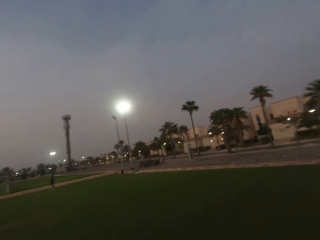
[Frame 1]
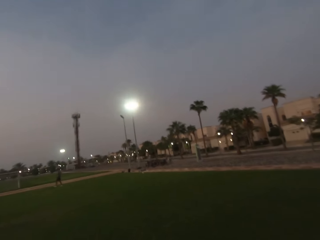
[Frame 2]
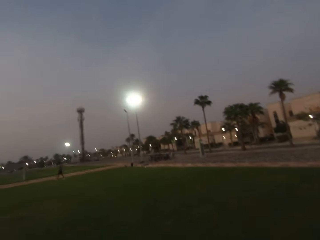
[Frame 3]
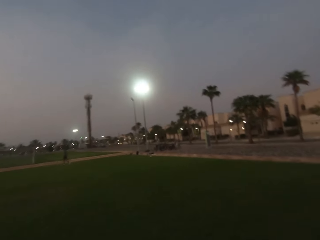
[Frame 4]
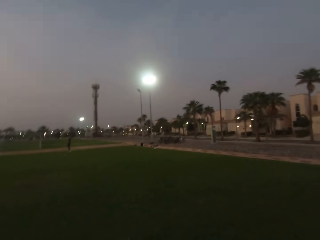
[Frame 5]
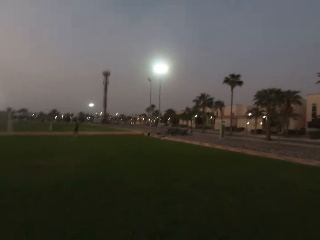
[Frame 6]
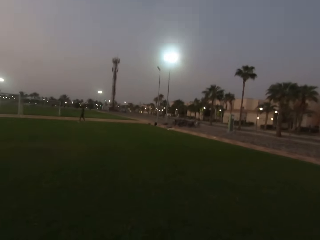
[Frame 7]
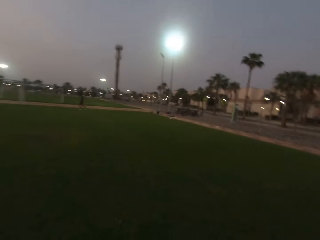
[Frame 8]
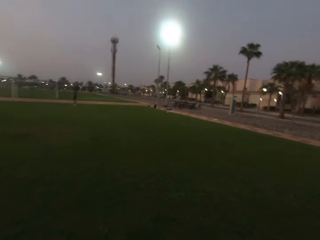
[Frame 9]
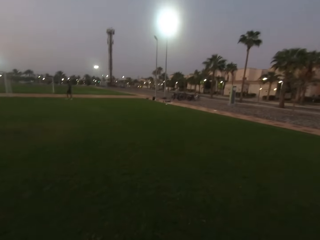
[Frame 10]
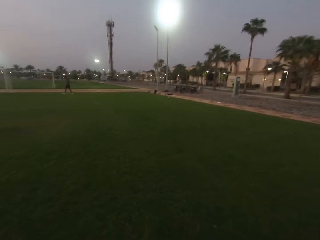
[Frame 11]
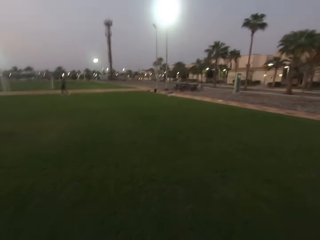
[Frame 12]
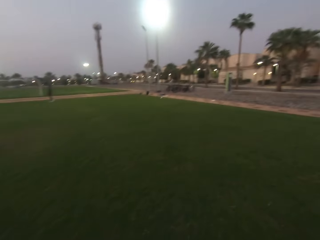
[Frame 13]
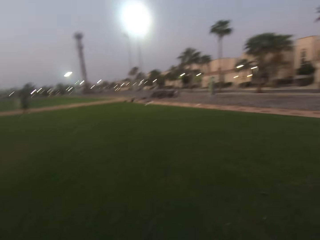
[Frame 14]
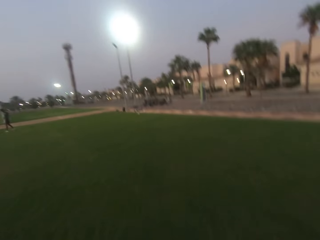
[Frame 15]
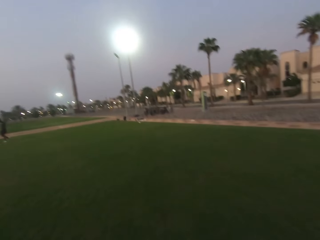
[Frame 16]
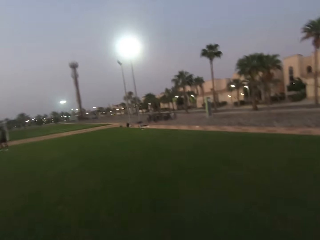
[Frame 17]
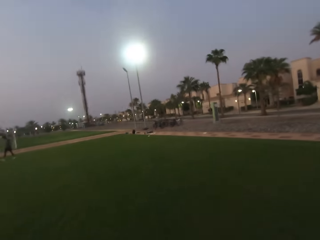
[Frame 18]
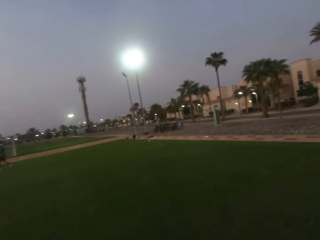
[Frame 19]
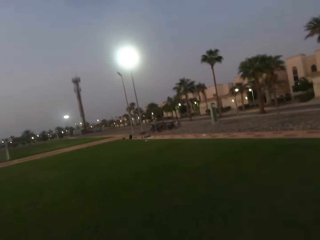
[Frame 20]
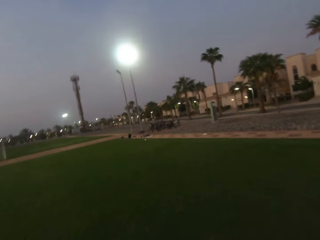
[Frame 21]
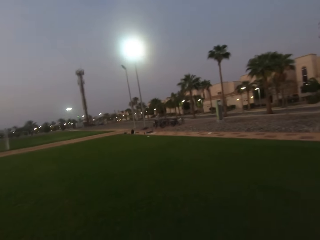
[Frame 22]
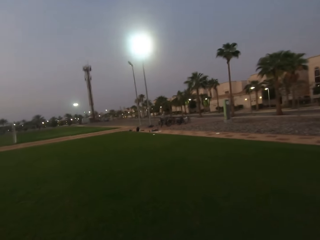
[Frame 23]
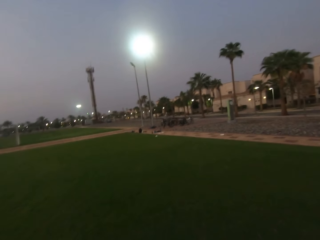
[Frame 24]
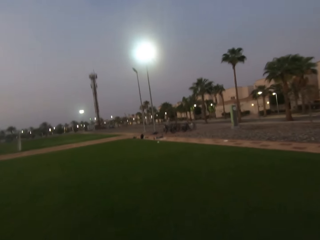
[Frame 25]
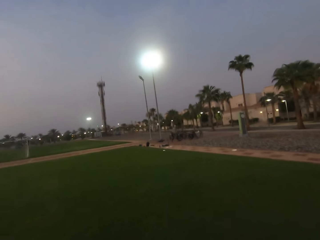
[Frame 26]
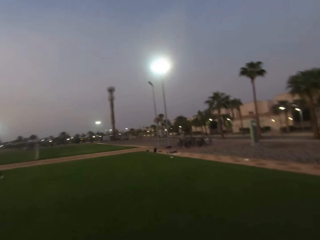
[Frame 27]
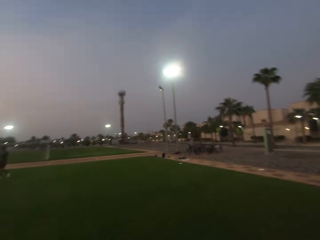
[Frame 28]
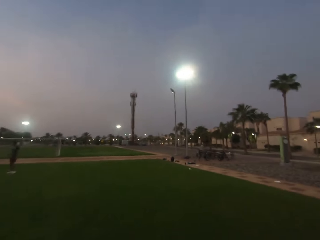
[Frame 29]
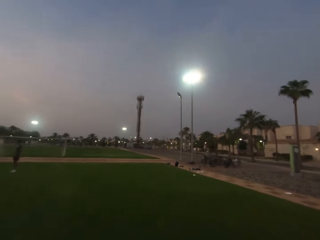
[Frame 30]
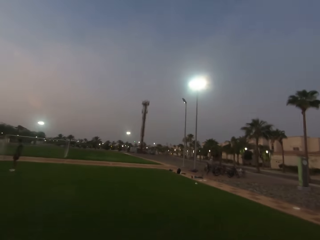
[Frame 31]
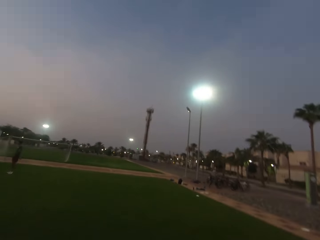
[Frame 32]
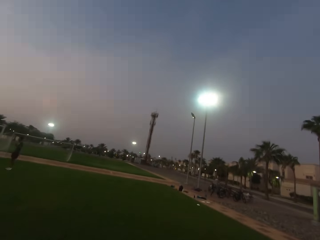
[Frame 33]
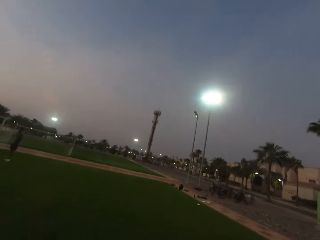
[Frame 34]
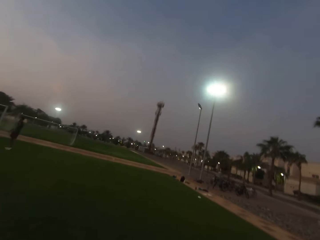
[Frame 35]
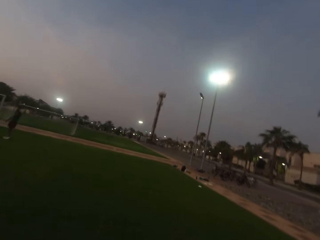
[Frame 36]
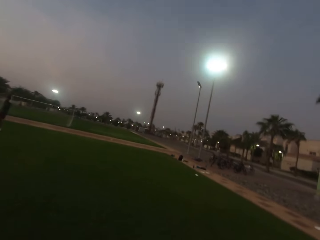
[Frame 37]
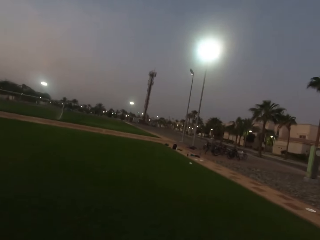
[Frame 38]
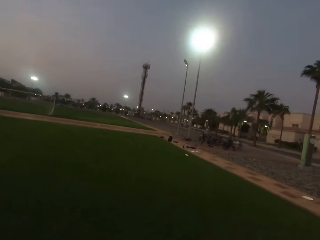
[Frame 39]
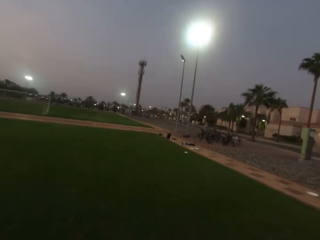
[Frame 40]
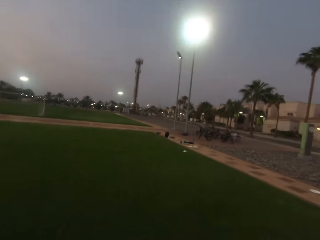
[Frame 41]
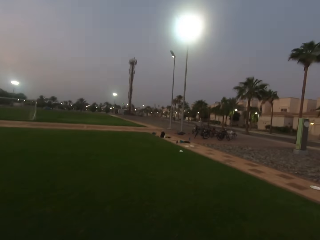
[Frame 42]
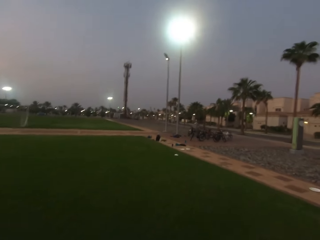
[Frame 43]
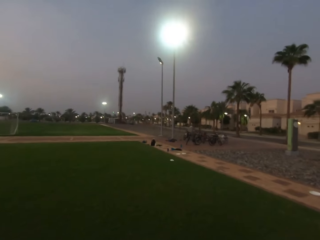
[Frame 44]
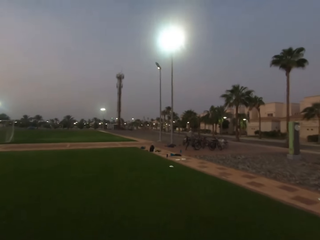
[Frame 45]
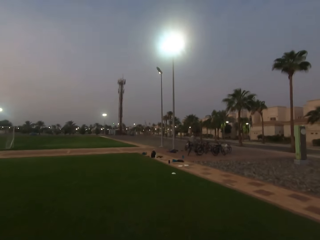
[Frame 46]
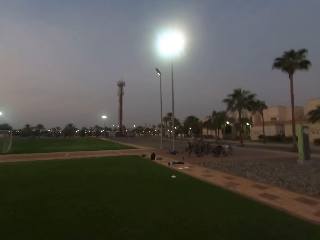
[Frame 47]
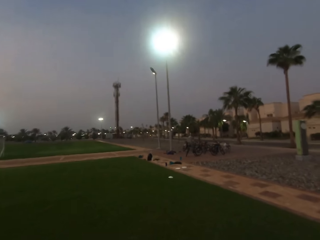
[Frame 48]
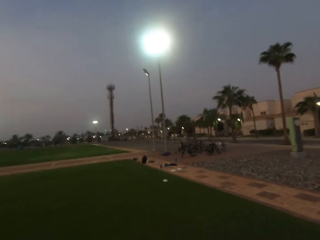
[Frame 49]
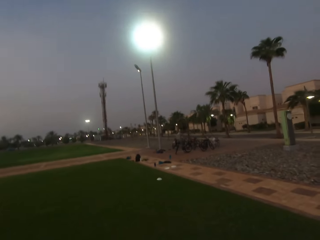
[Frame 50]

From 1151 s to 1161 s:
A man walks. The man stands.

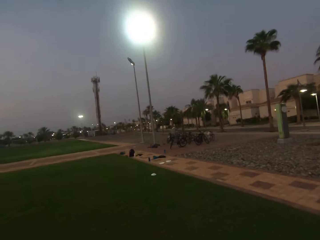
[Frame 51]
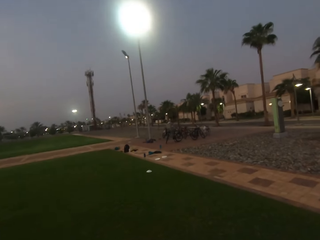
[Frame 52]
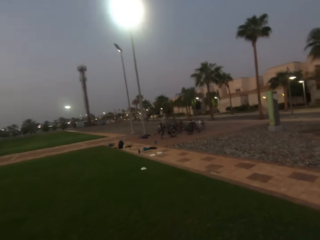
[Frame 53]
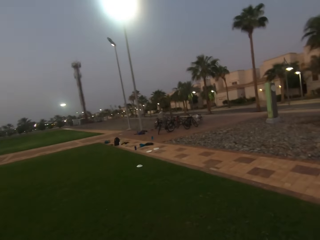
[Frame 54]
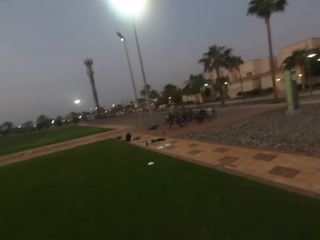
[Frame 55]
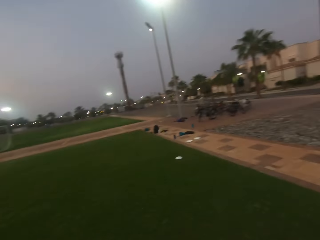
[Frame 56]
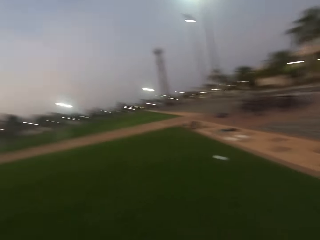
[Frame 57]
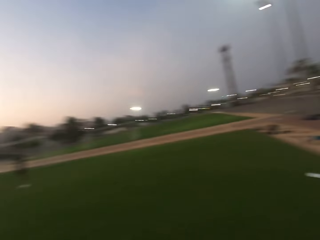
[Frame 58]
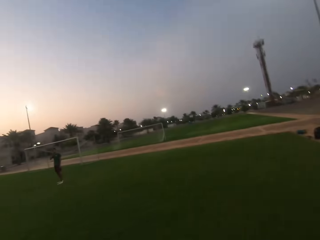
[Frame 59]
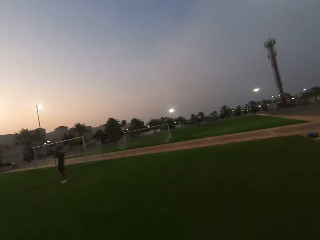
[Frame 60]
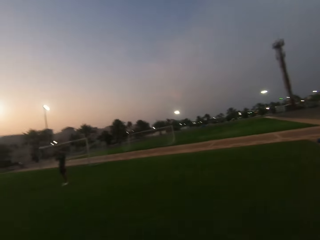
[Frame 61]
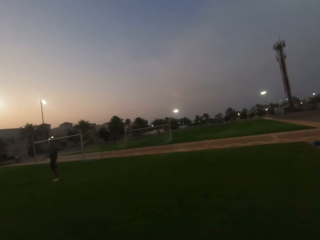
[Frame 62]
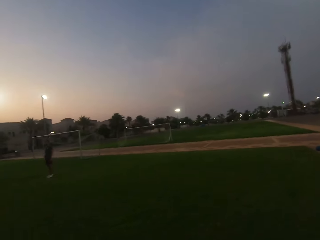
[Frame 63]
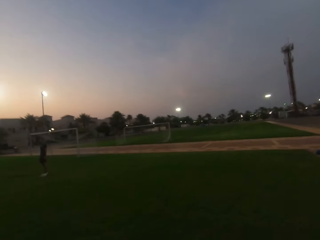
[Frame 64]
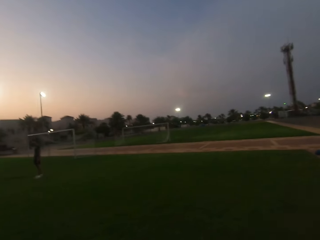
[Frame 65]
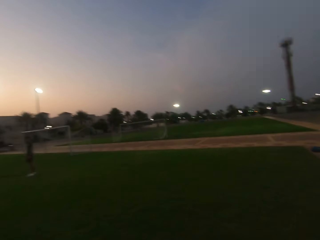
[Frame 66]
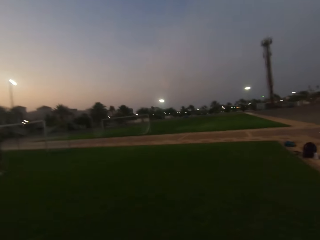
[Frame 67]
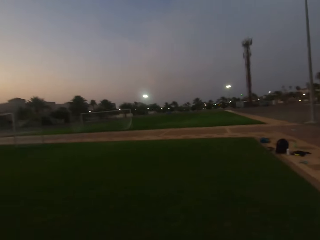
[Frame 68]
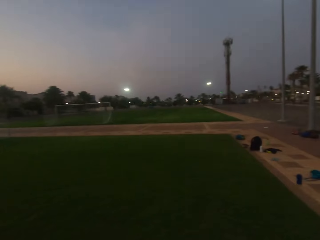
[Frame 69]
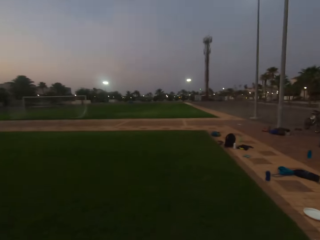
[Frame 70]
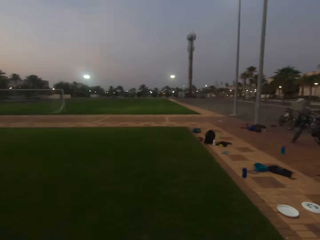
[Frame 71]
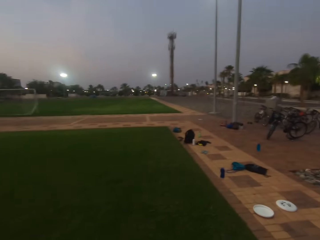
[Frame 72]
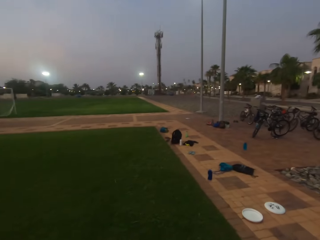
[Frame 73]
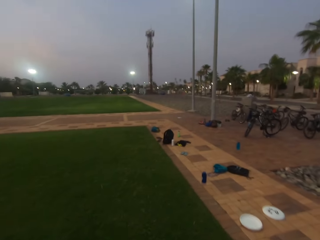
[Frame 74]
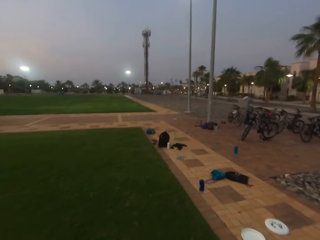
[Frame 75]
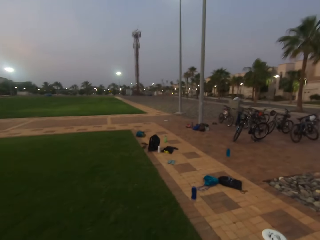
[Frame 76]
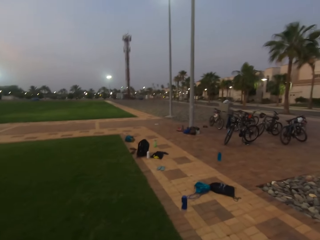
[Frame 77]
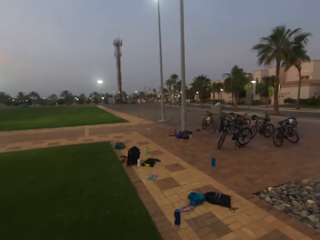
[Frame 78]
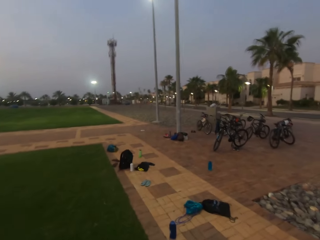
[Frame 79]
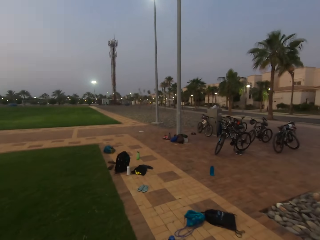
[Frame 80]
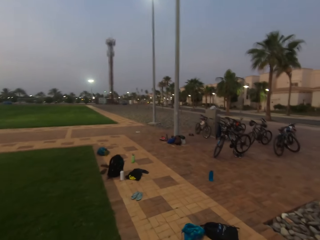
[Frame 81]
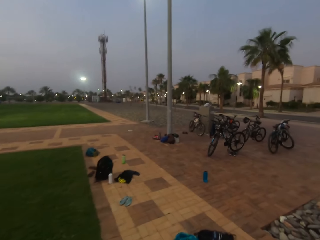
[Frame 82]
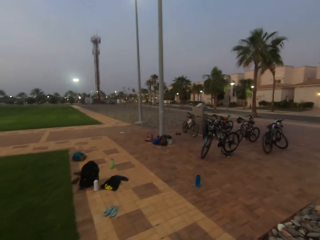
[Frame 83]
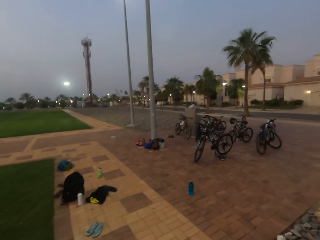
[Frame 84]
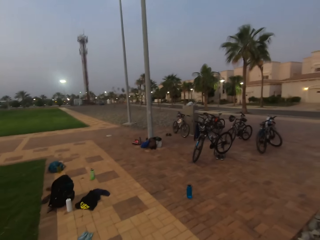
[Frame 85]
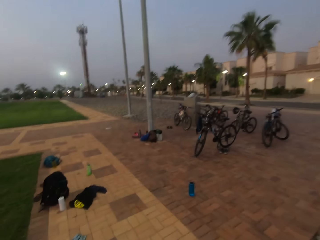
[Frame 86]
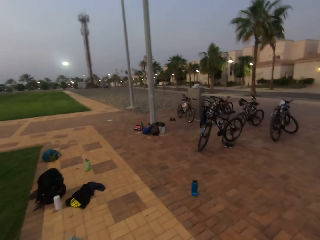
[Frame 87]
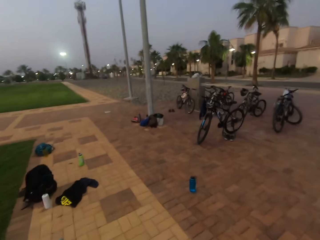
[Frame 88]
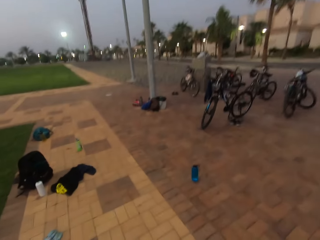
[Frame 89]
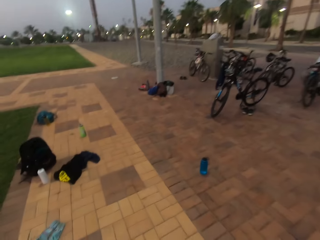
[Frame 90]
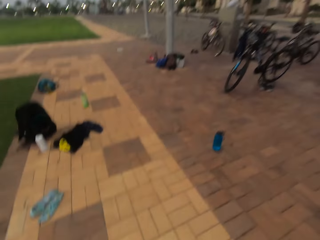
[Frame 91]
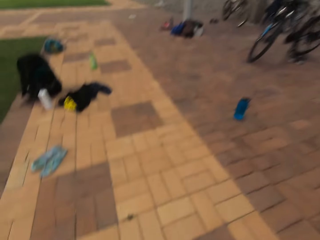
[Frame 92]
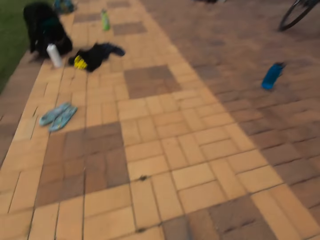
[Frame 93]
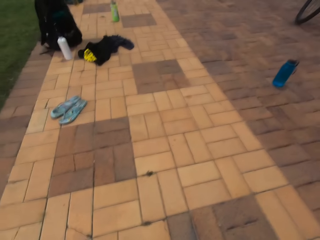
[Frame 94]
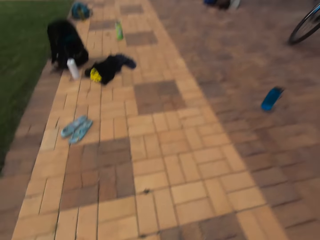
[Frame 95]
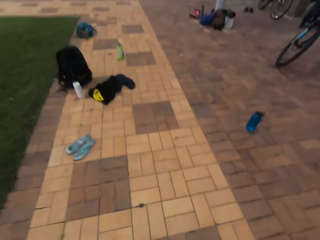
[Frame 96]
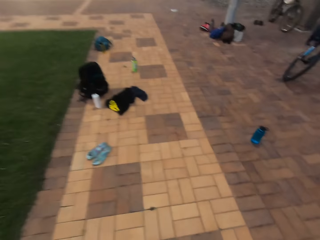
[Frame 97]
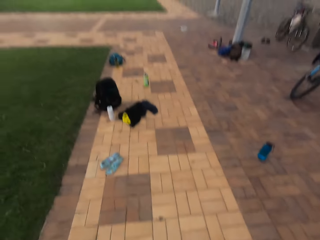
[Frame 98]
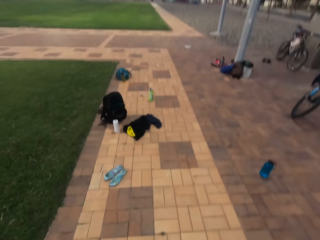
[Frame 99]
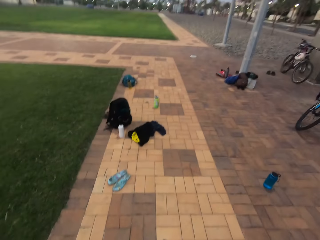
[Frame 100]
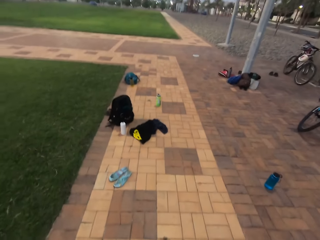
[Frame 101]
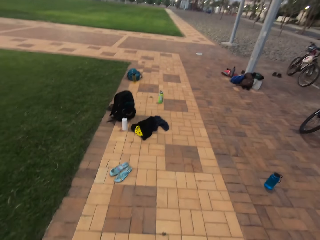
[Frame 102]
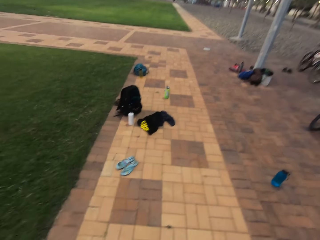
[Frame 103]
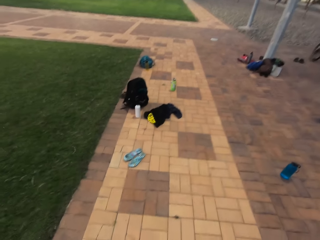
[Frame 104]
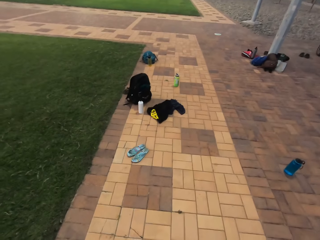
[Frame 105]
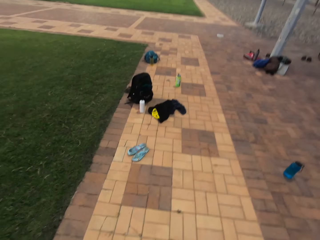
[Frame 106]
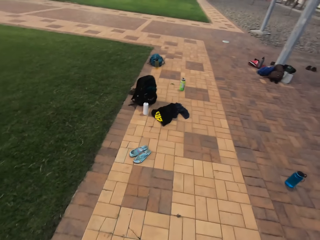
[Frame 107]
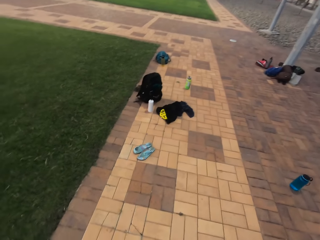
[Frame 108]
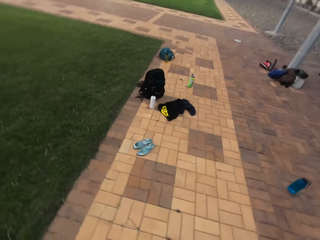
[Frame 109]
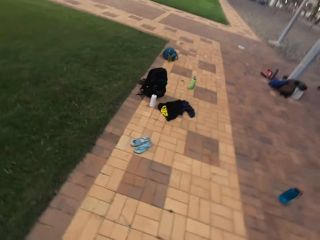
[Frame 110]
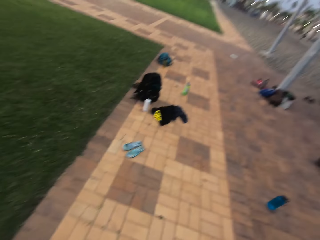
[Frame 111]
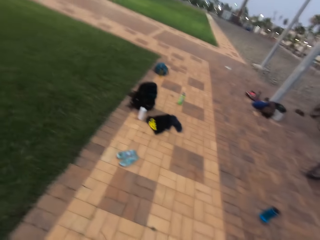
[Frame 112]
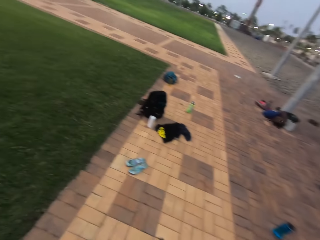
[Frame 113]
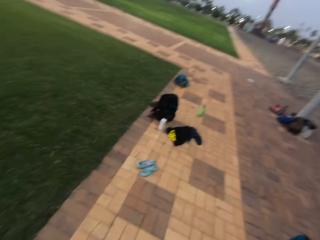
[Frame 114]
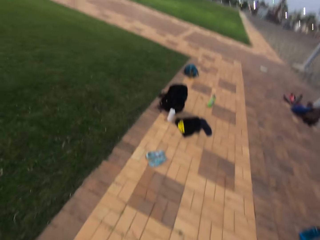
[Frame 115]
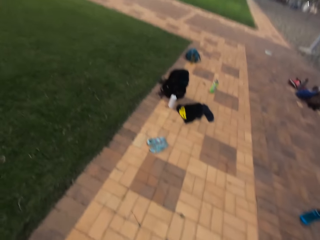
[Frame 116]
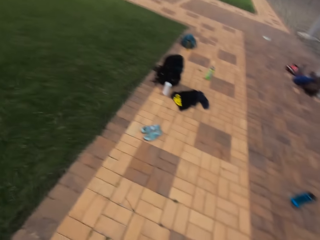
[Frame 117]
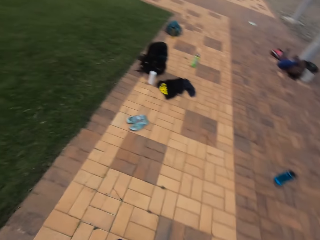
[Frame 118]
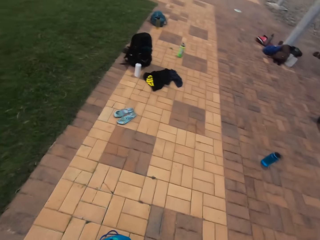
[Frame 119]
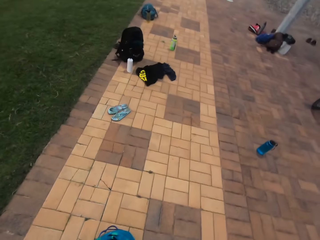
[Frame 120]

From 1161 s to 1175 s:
The camera wearer looks at the goal post. They walk out of the field. They bow. They stand.
